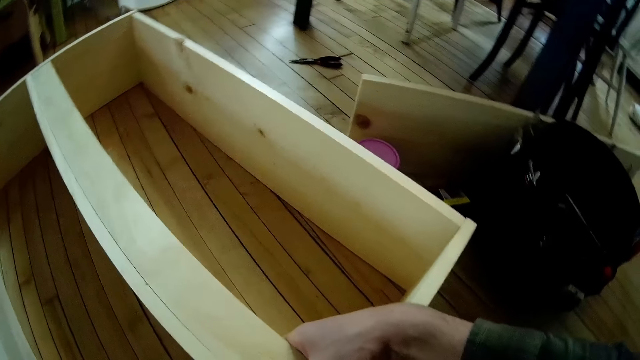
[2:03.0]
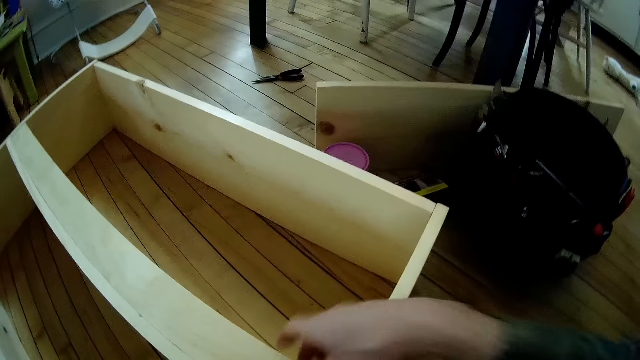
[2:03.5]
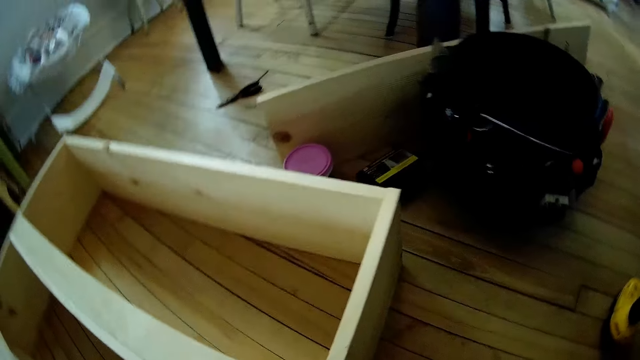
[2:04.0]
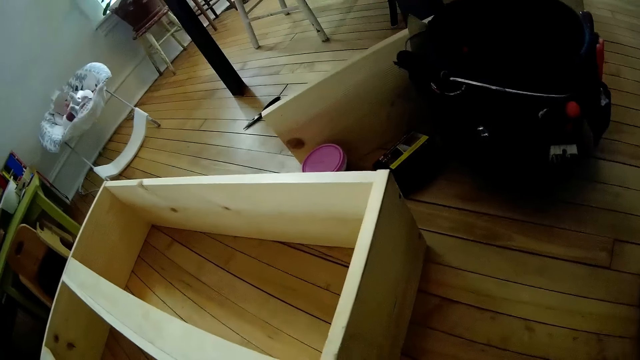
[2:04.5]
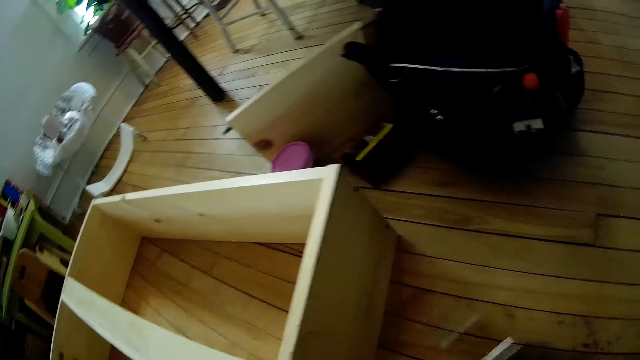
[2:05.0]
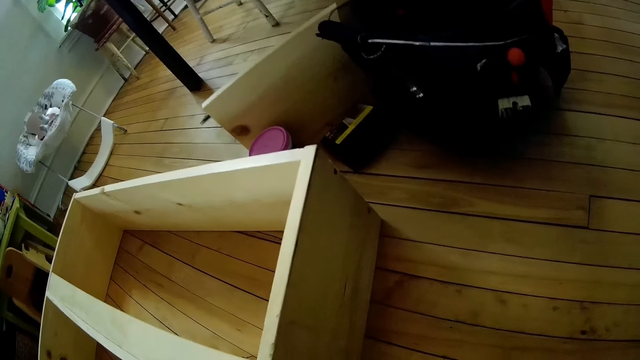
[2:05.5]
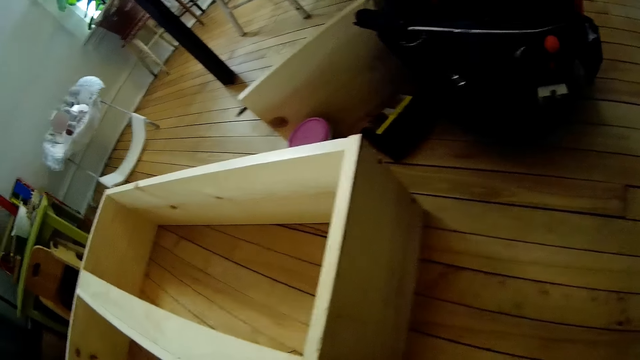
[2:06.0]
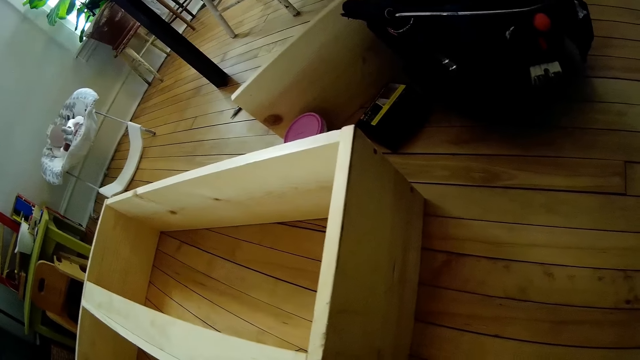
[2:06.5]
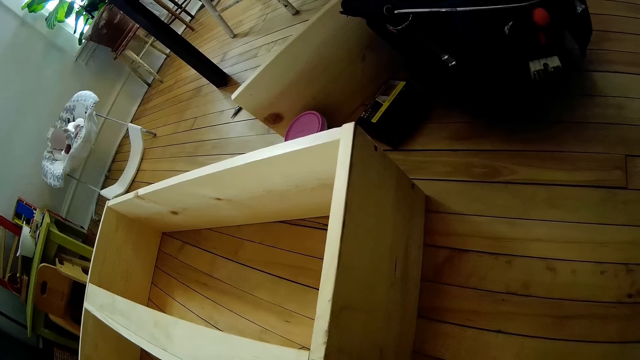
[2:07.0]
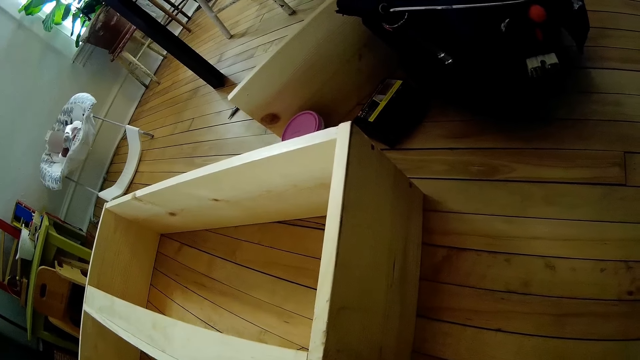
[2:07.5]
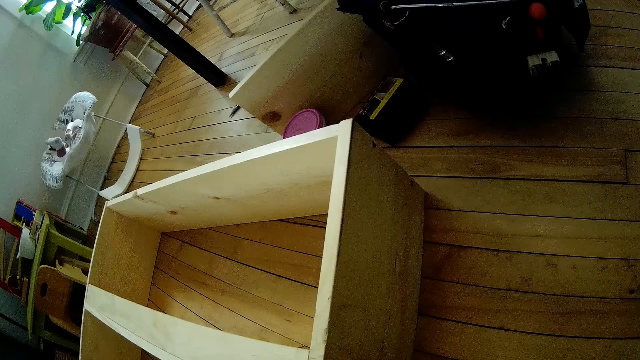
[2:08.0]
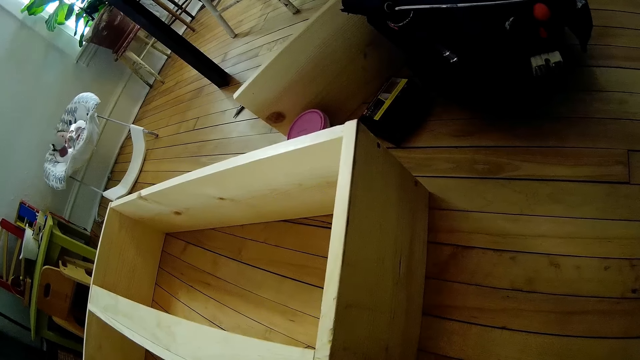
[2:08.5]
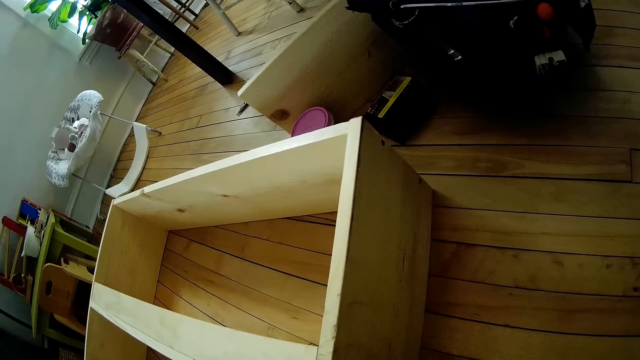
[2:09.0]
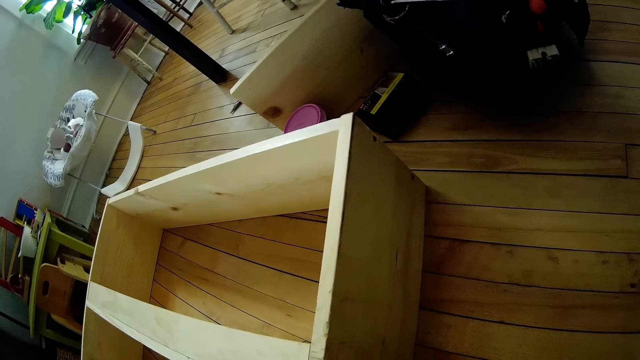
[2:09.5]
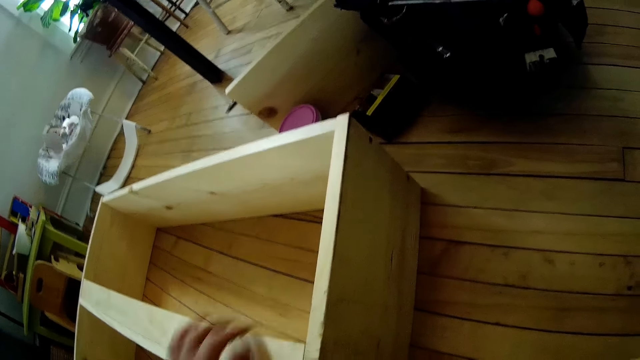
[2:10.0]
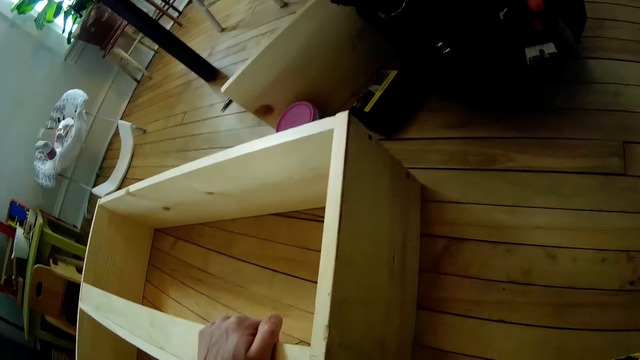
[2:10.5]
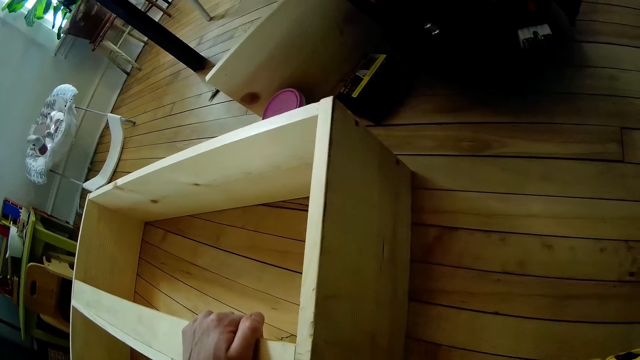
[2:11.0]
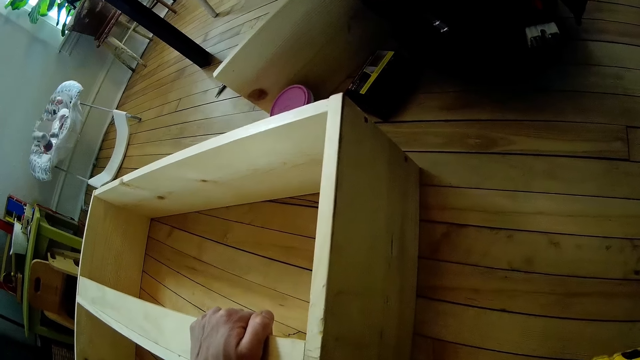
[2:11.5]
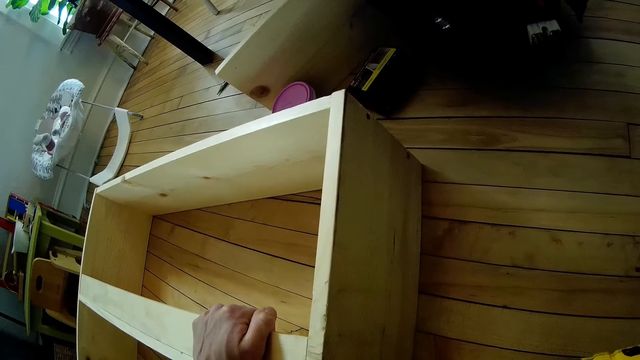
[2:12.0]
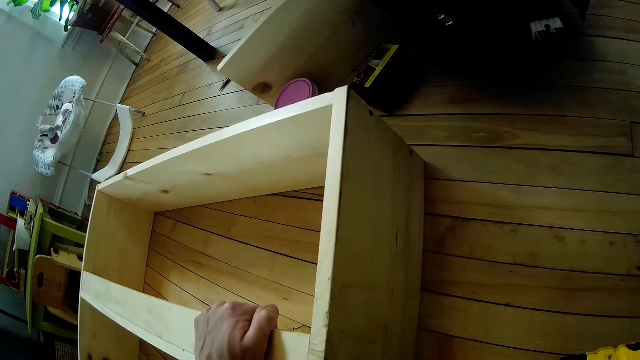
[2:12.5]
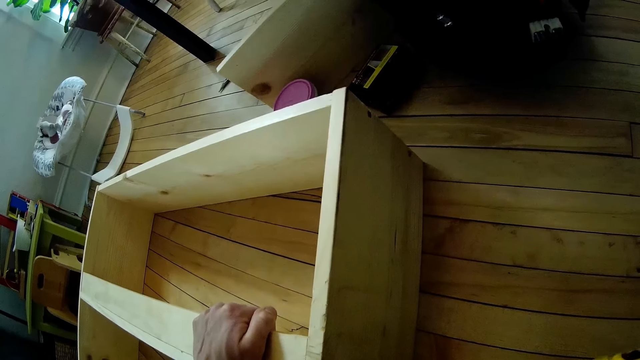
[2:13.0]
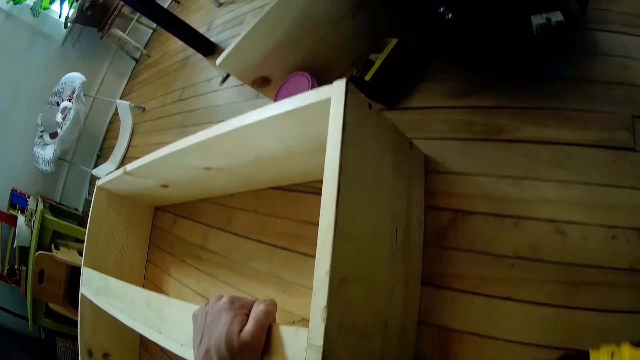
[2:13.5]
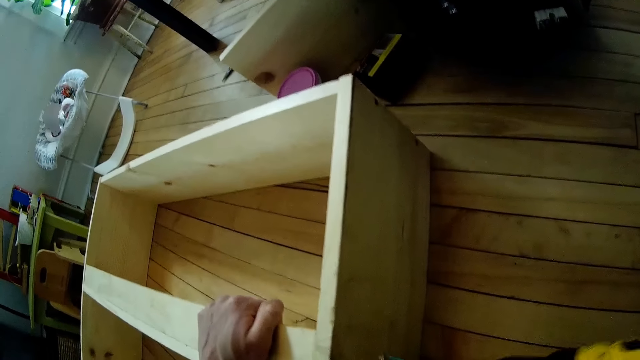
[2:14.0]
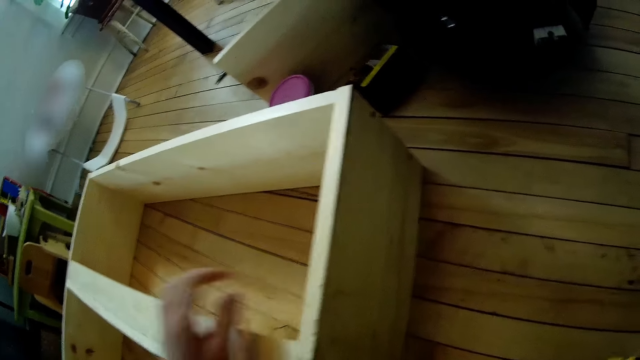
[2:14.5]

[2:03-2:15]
The camera wearer holds the wooden furniture with his right hand. He touches the wooden structure. He picks up the cordless driver from the floor with his right hand. He stares at the wooden structure. He holds the wooden furniture with his left hand. He touches the wooden structure. He drives a screw into the wooden structure.

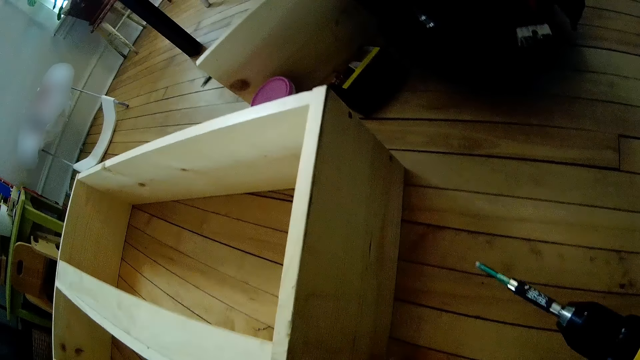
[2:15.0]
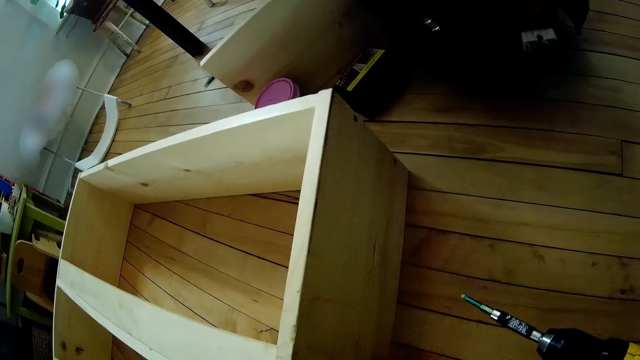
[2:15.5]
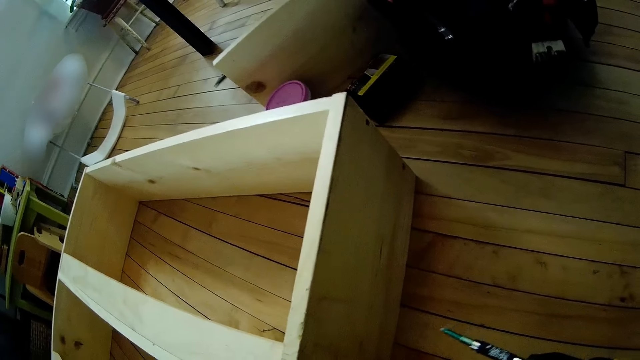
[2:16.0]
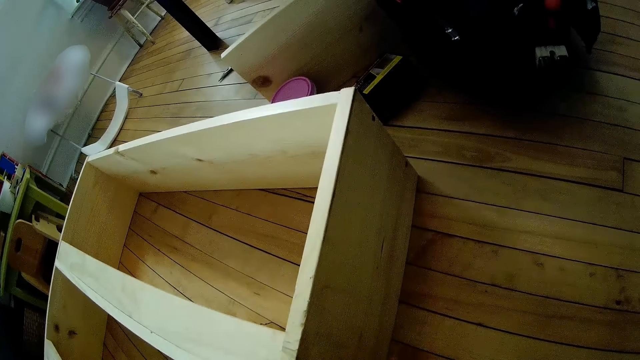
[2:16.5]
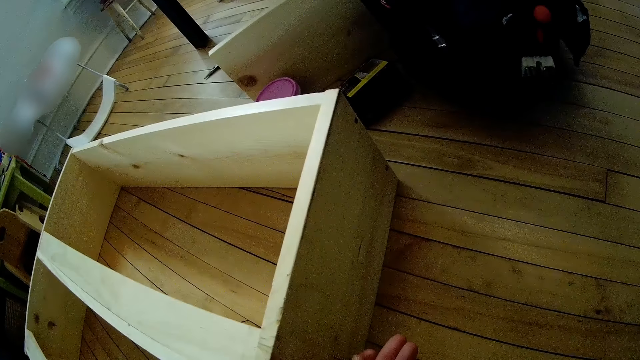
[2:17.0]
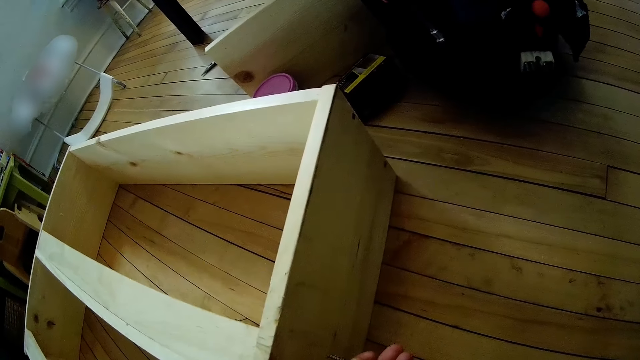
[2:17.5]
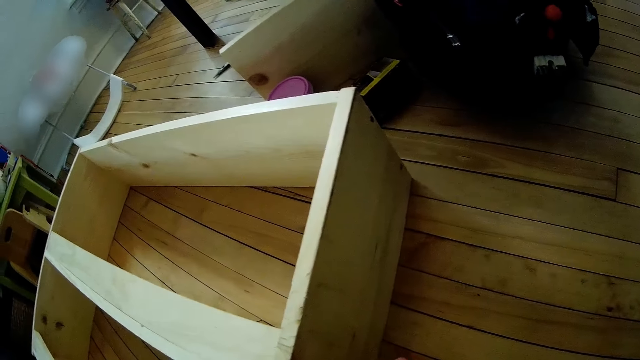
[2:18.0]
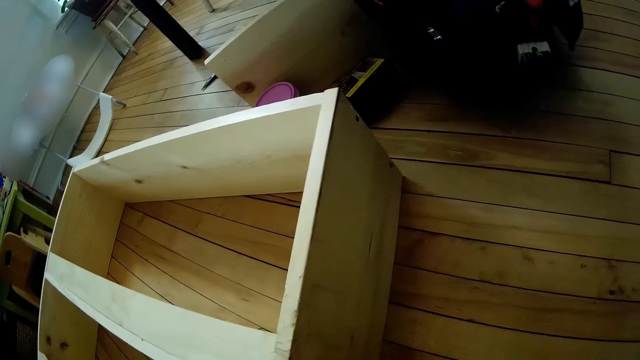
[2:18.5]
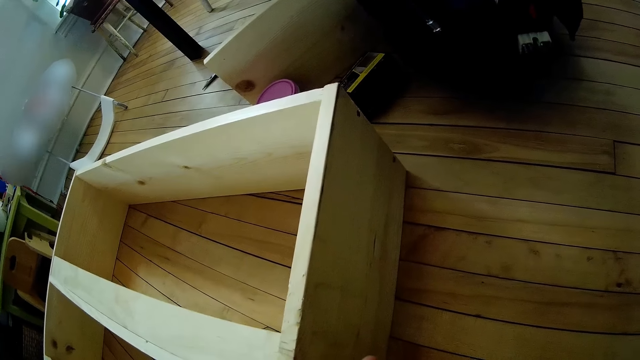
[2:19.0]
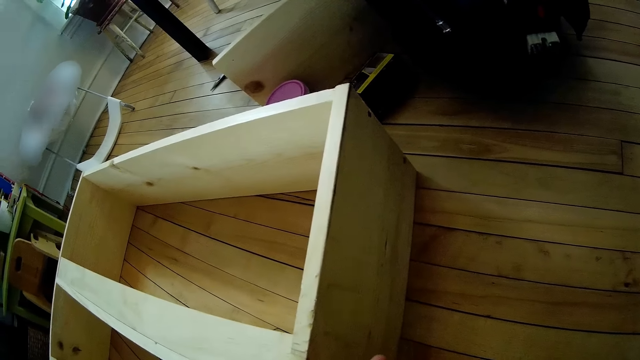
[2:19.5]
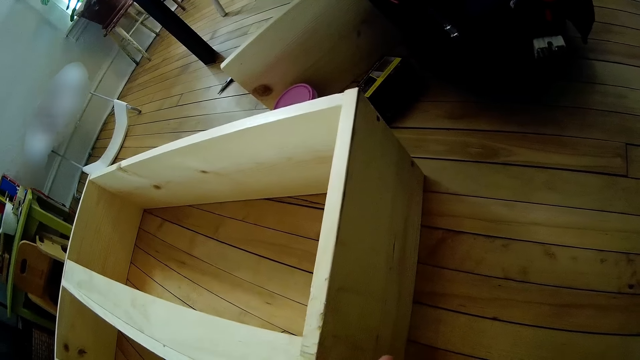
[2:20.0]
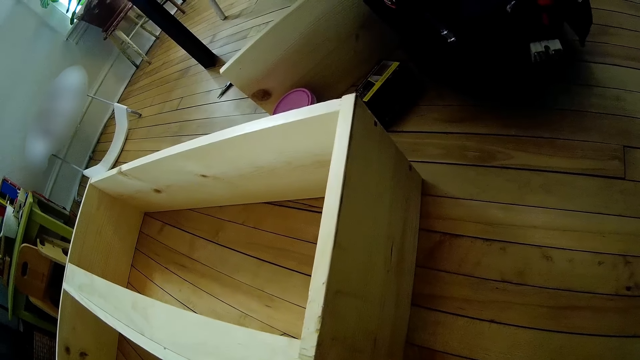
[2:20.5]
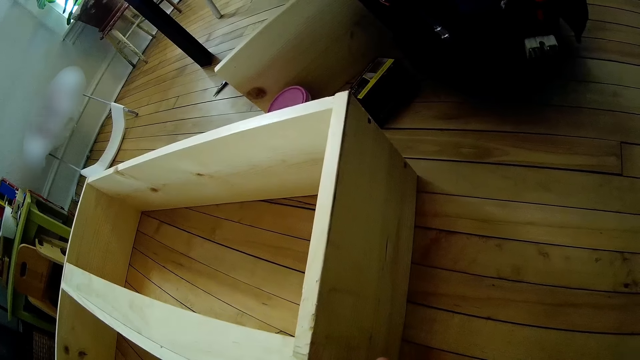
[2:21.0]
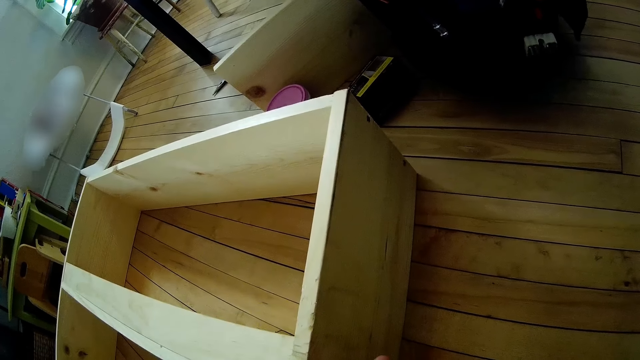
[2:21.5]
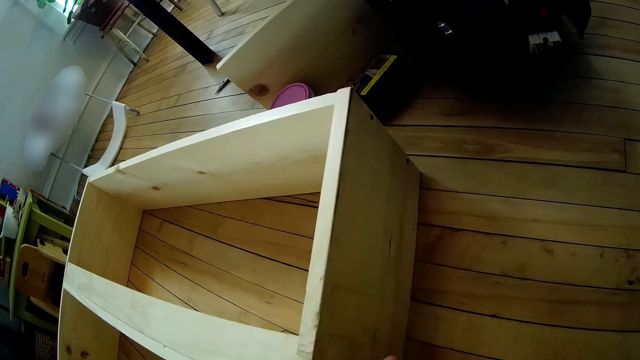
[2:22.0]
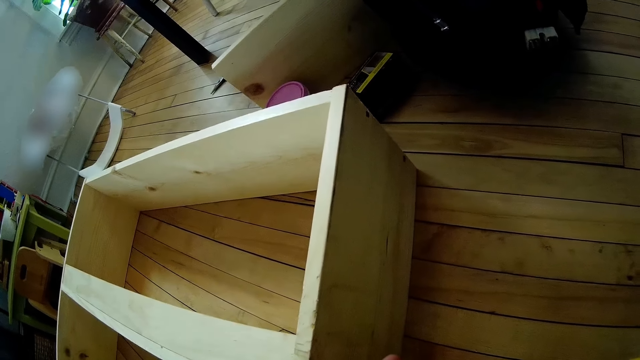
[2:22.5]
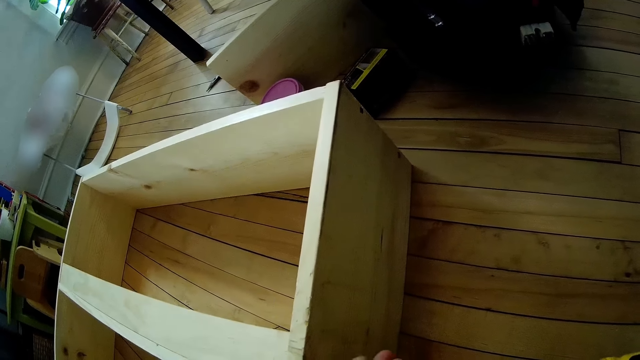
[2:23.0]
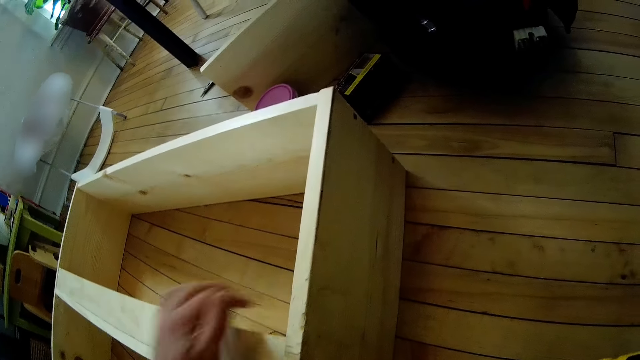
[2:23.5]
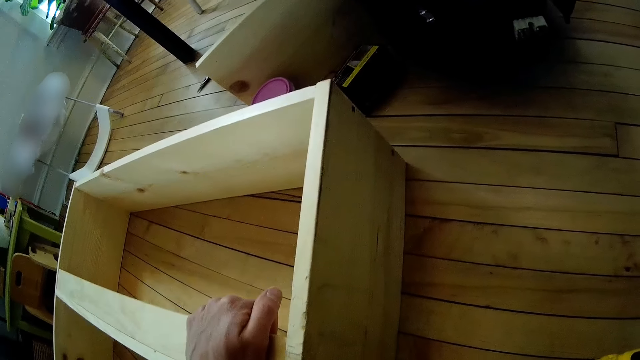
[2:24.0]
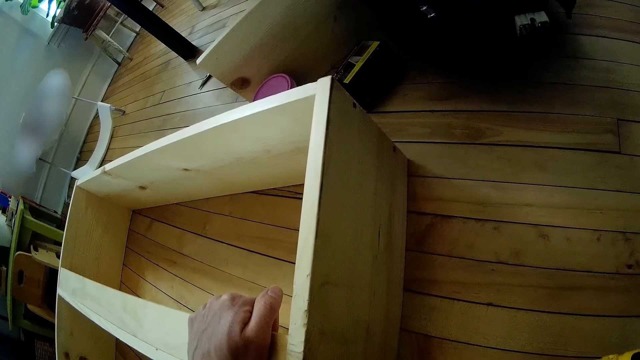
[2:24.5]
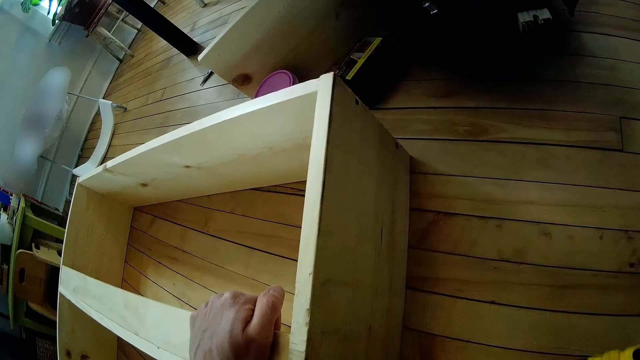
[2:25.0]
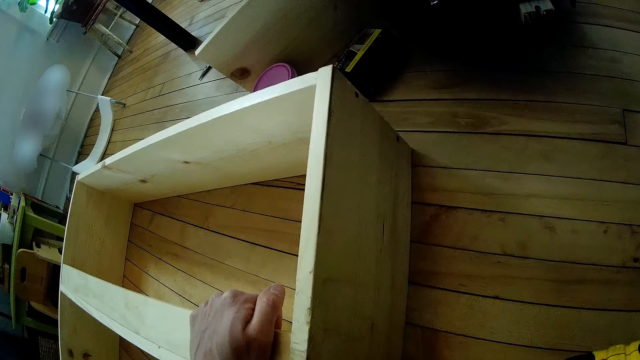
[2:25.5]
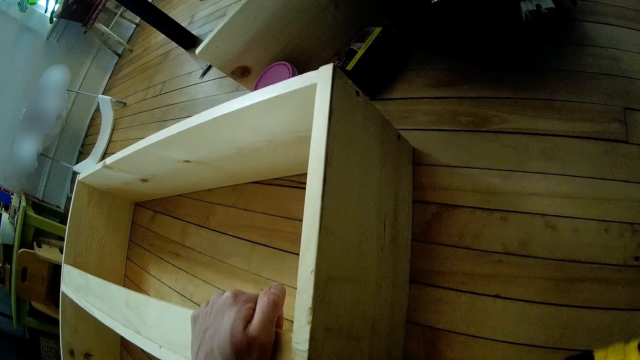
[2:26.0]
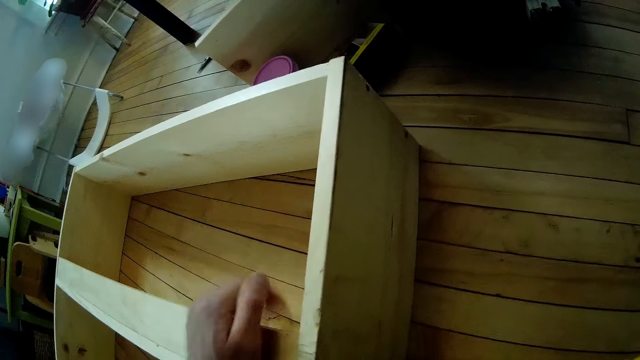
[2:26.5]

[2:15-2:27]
The camera wearer picks up the screw. He fixes the screw to the drill. He drives a screw into the wooden structure. He holds the wooden furniture with his left hand. He pushes a screw onto the wooden furniture with the cordless driver.
